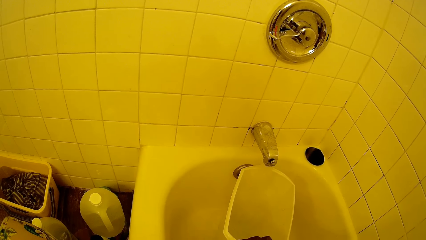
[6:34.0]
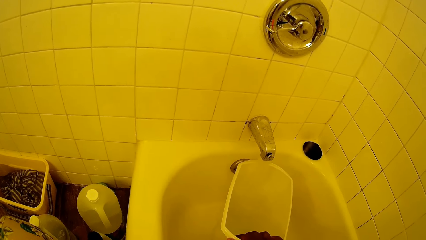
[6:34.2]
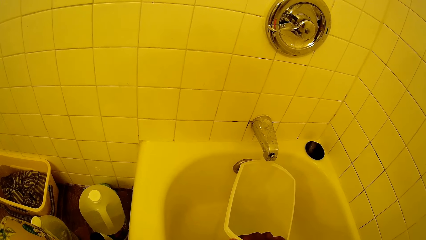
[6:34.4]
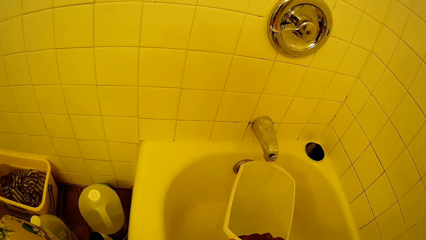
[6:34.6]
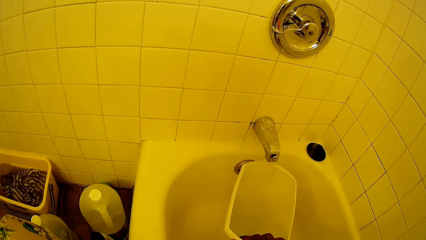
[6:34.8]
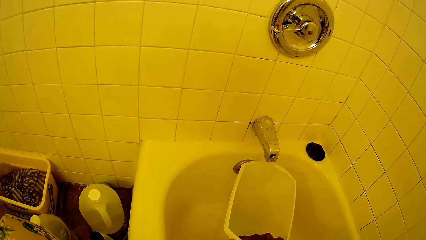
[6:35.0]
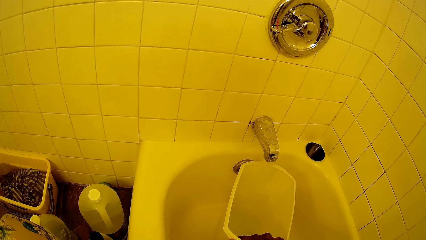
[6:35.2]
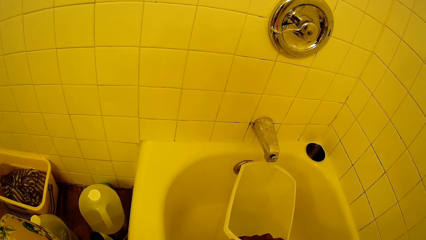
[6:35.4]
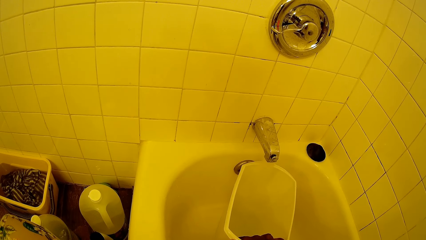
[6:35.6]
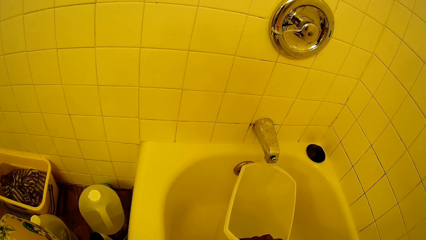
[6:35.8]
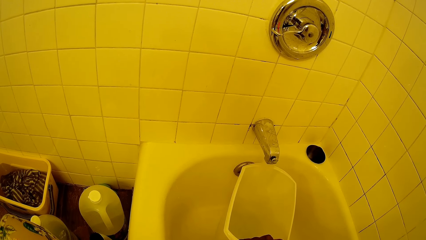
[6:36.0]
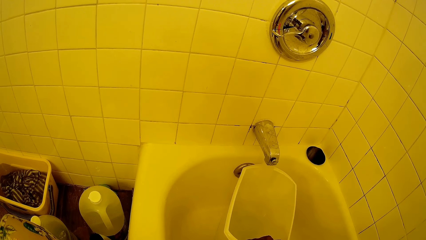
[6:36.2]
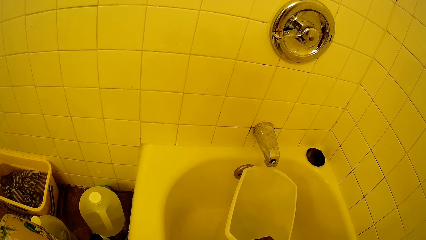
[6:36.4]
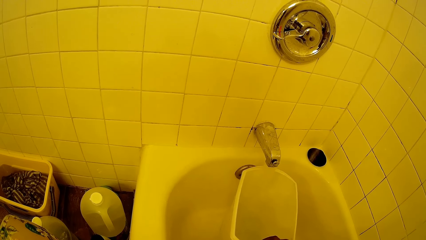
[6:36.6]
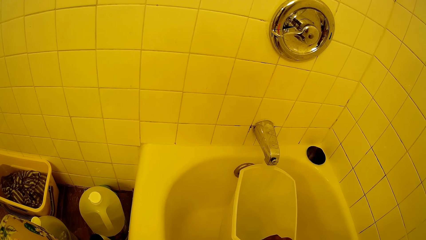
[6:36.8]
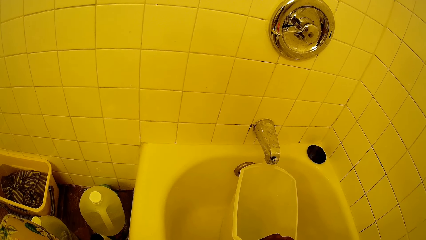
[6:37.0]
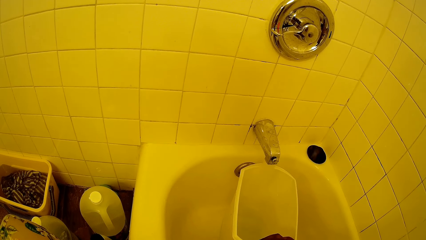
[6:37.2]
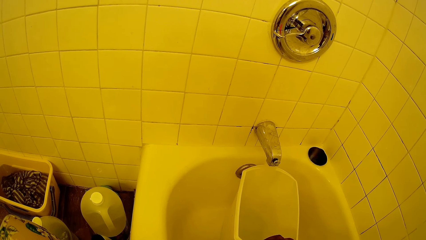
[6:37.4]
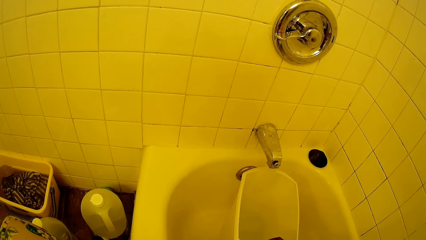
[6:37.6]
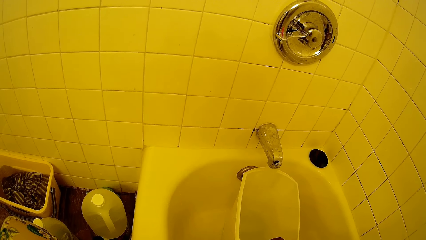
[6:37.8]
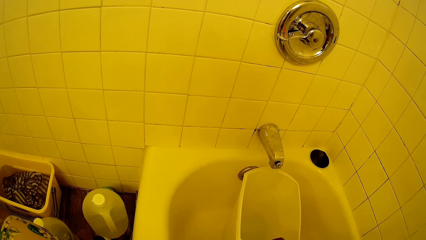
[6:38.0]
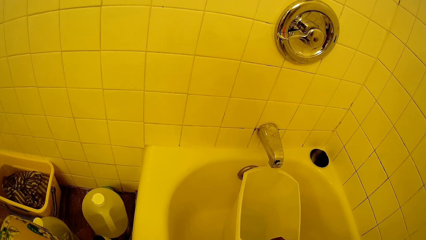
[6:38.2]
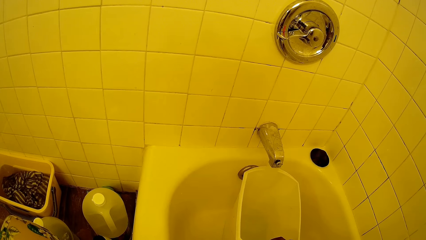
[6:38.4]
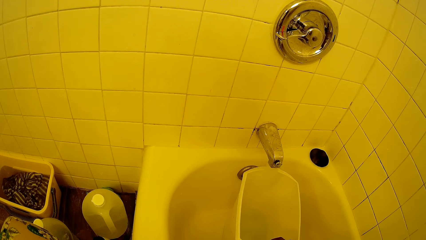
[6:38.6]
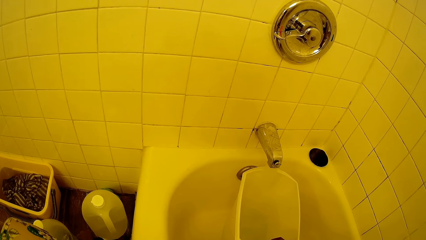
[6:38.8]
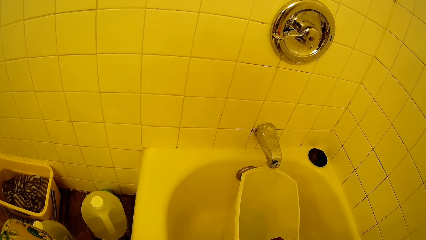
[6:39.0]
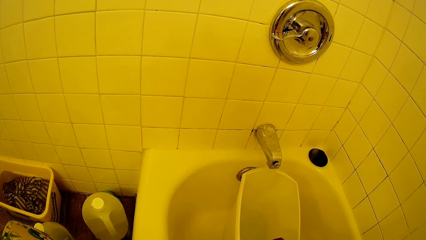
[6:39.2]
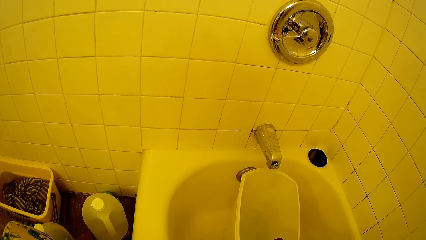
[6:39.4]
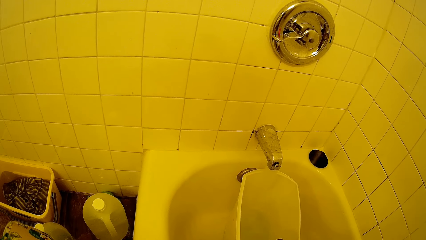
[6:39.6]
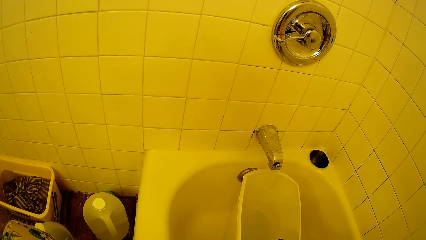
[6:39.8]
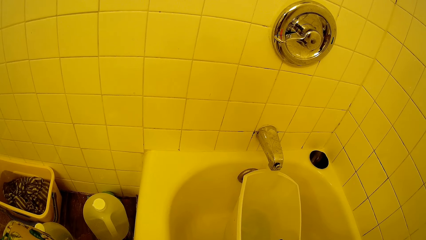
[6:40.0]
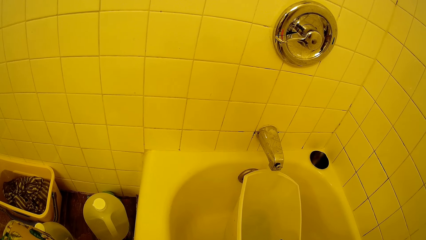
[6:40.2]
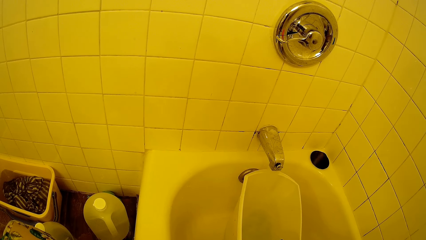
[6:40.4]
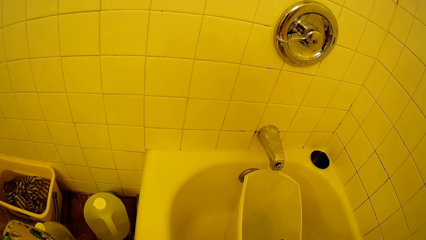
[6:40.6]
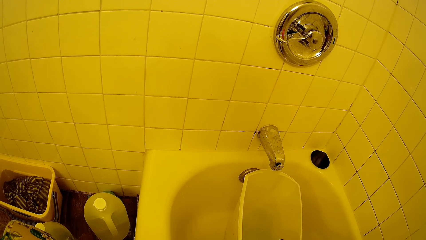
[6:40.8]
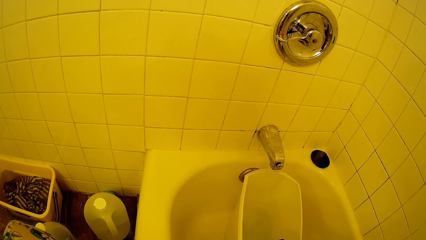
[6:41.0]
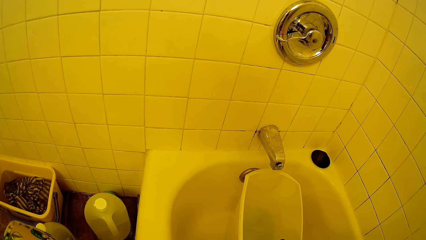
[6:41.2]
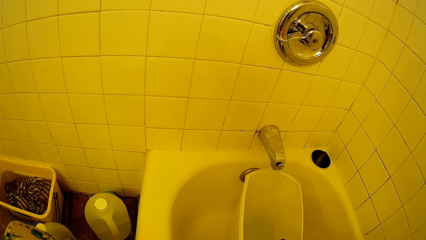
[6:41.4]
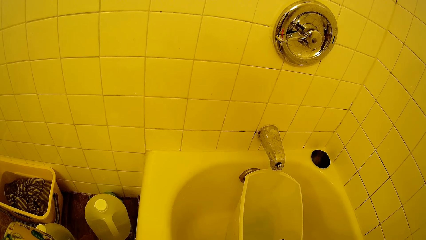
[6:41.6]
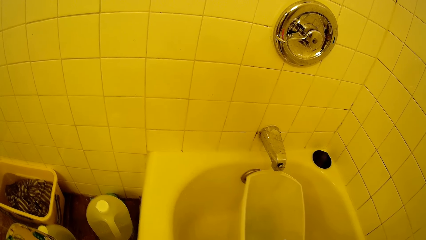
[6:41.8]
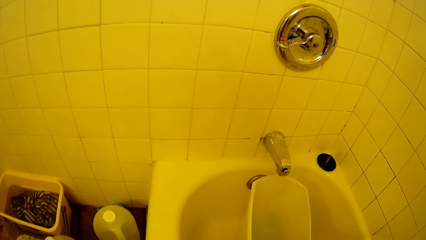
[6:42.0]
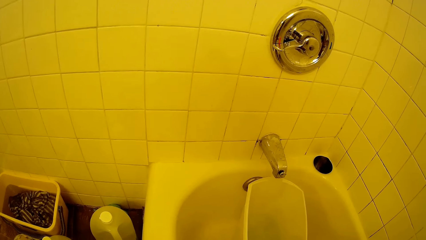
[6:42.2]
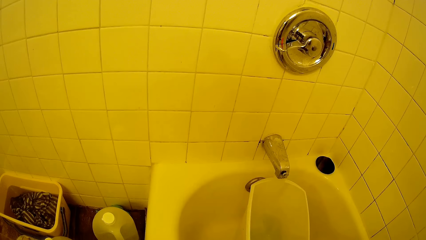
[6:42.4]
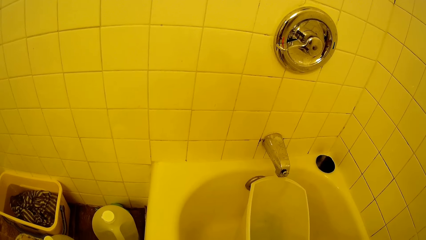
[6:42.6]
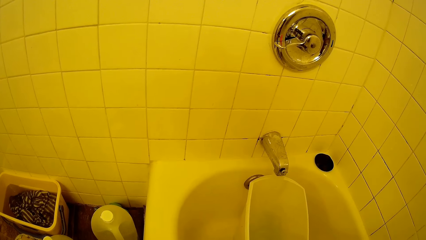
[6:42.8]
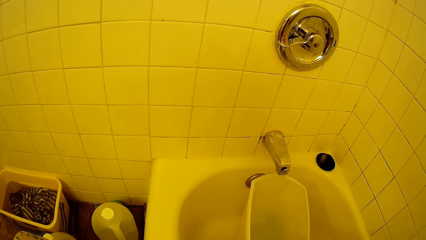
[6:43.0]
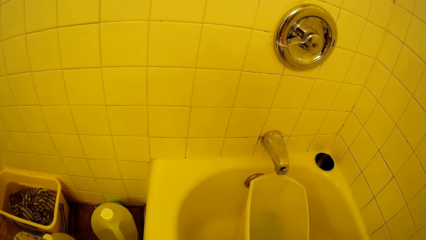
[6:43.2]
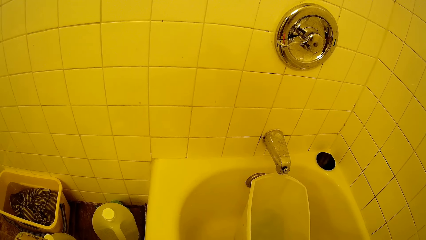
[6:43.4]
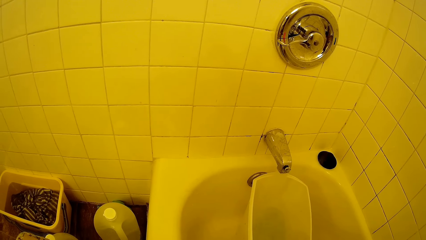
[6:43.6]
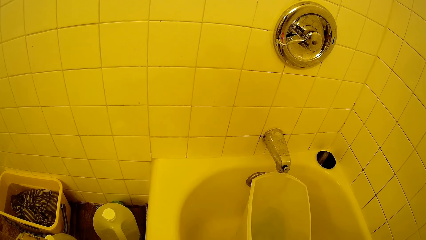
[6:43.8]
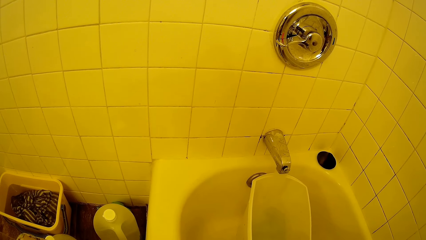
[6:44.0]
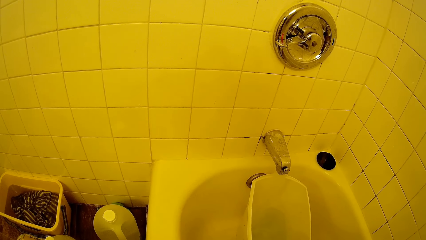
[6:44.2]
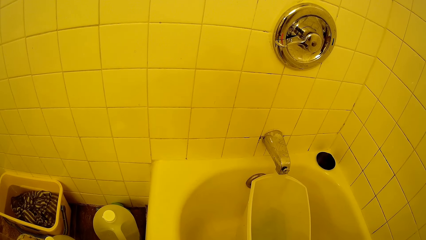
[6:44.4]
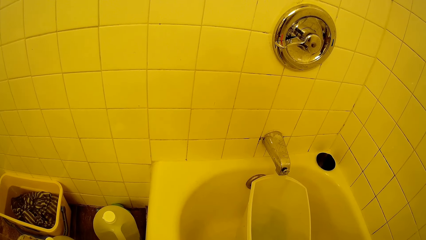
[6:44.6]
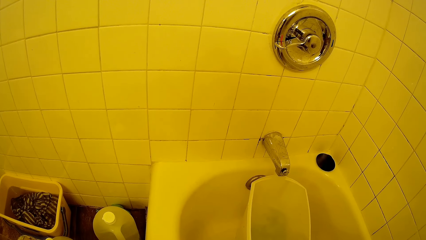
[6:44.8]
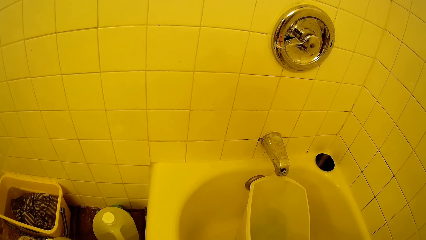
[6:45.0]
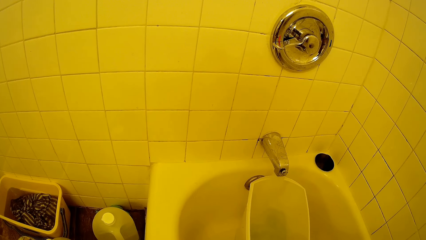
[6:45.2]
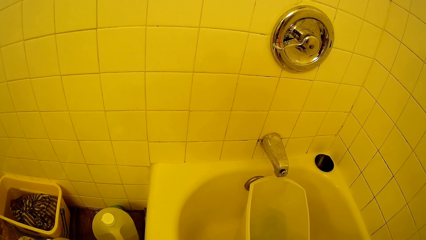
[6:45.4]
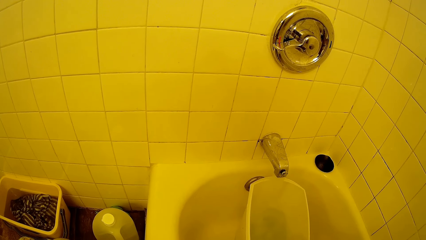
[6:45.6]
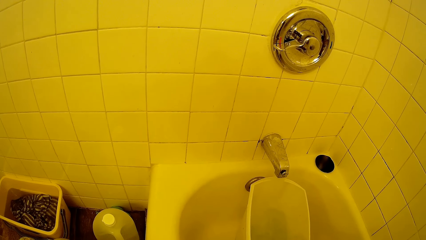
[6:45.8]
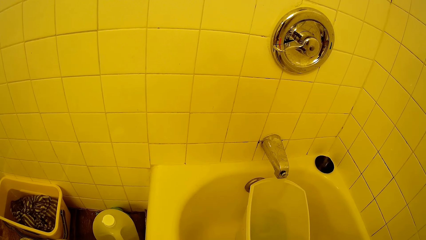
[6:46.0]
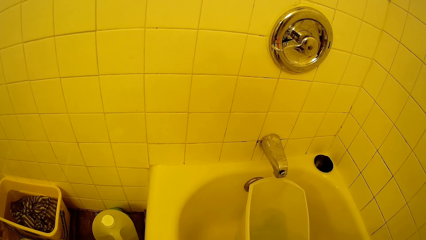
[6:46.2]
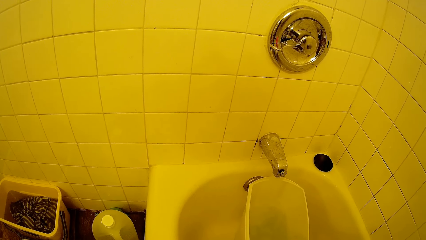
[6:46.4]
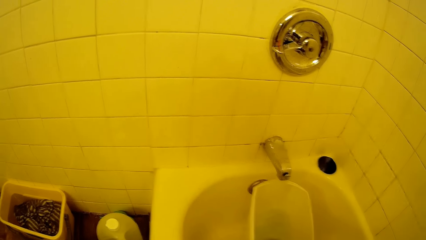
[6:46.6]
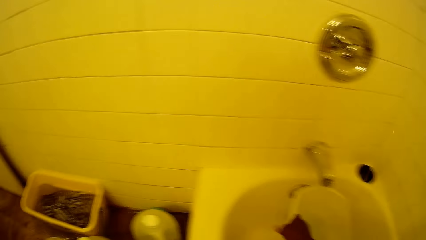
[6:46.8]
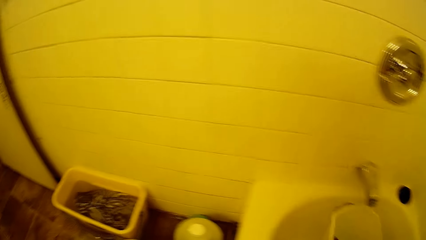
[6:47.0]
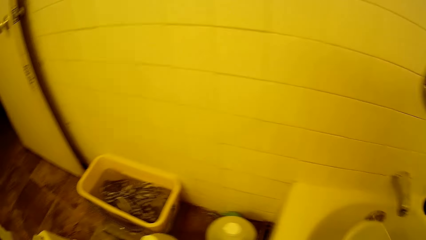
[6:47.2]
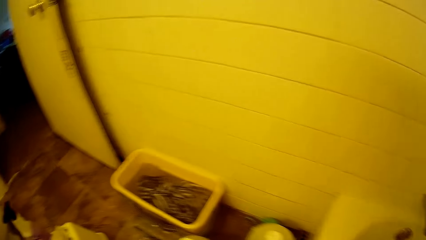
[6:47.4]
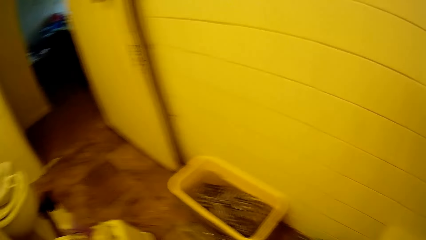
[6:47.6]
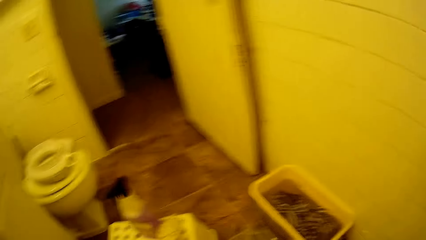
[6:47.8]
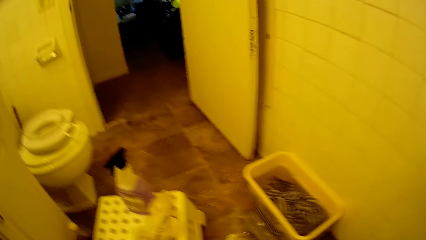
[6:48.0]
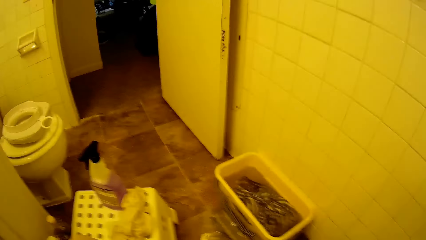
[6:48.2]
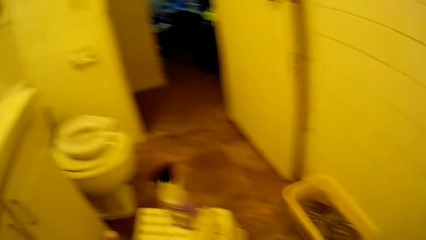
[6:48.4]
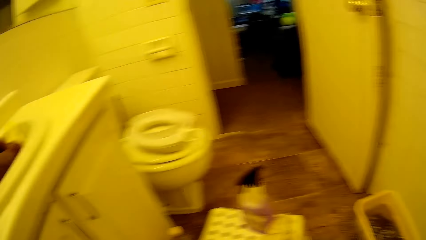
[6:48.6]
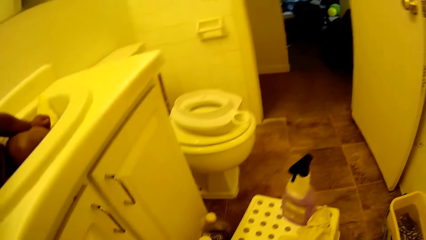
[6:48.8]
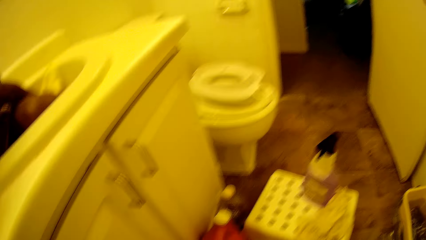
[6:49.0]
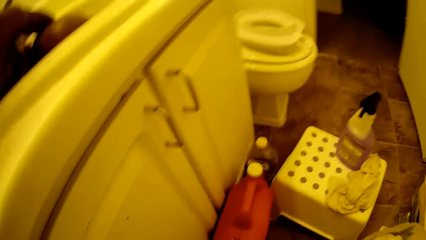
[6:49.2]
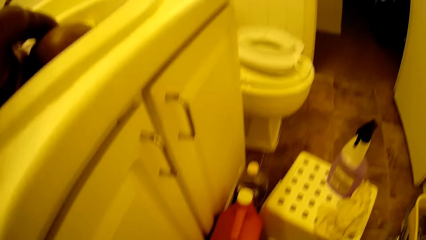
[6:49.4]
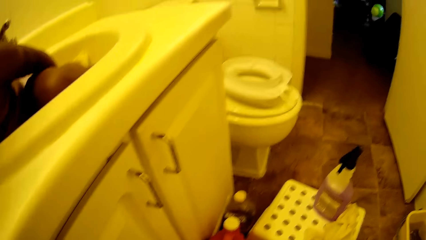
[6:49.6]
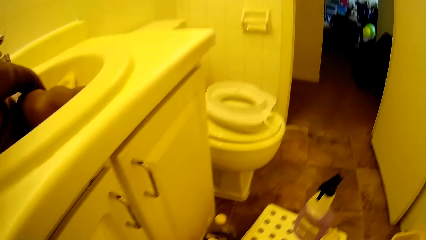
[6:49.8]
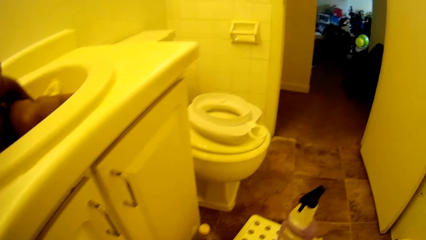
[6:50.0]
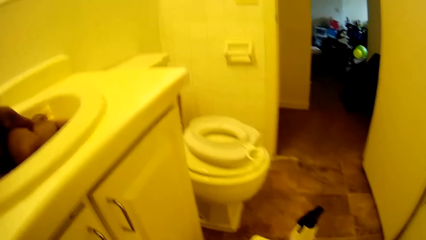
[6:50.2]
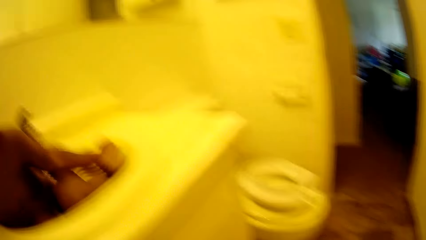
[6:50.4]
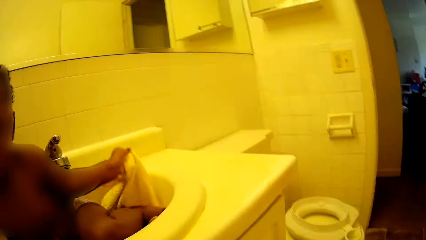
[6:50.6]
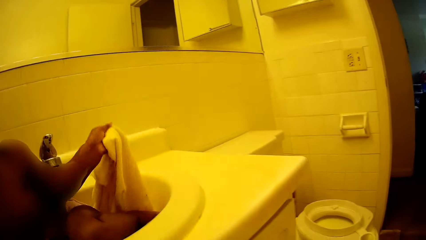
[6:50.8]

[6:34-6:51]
The camera wearer removes the bucket under the tap with her right hand.
